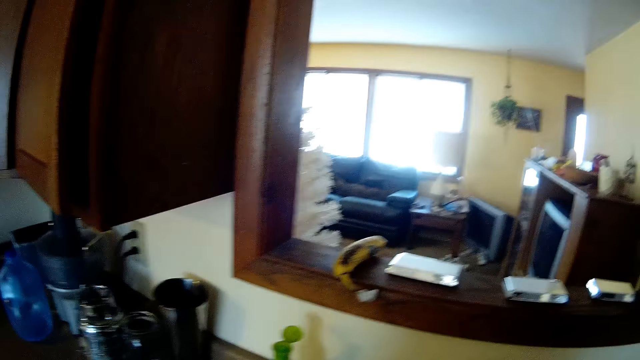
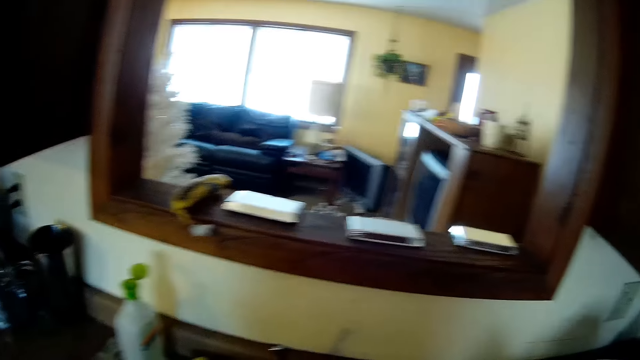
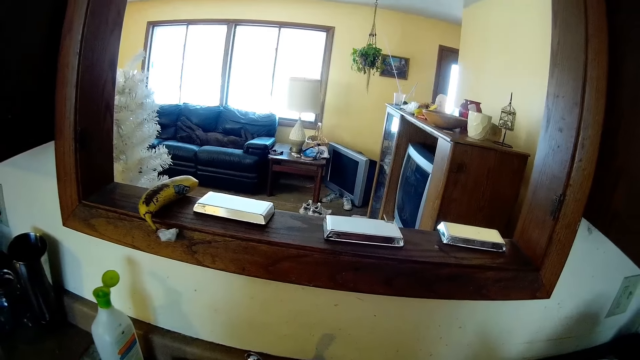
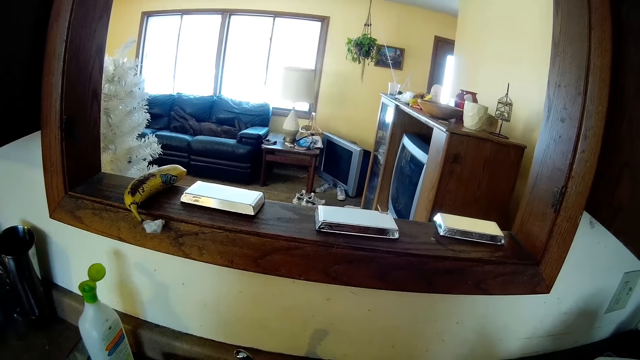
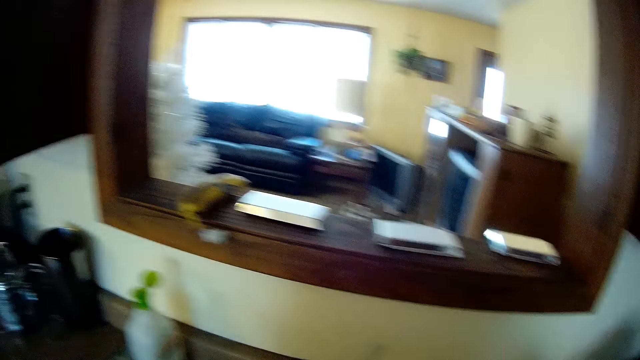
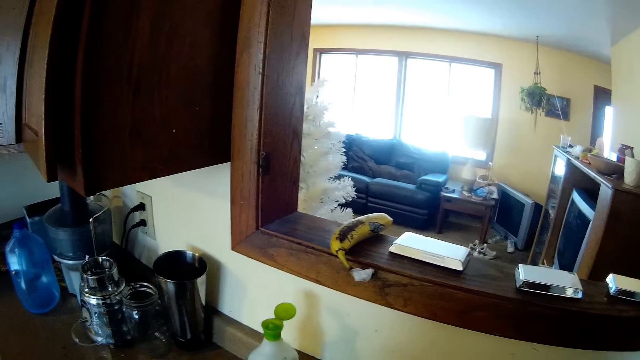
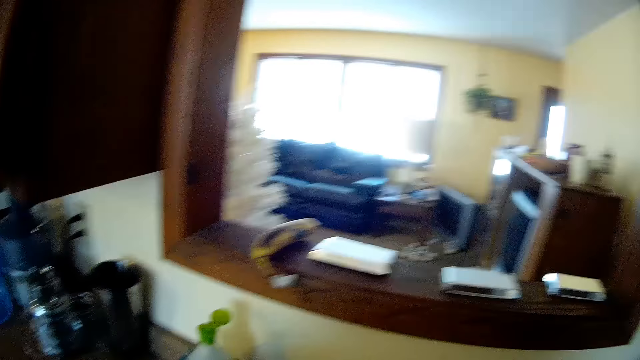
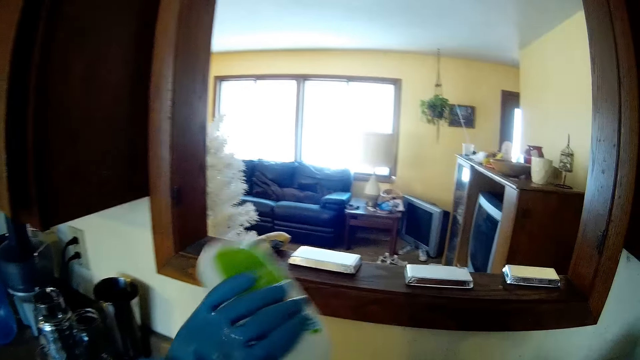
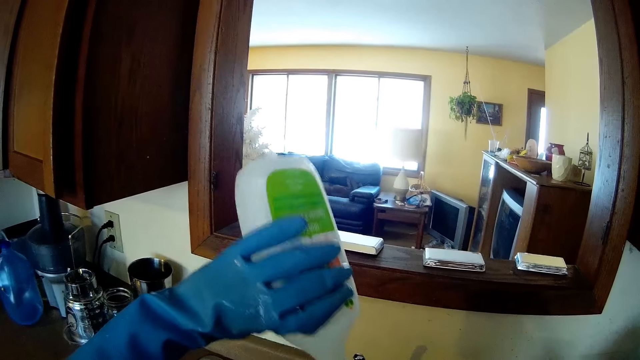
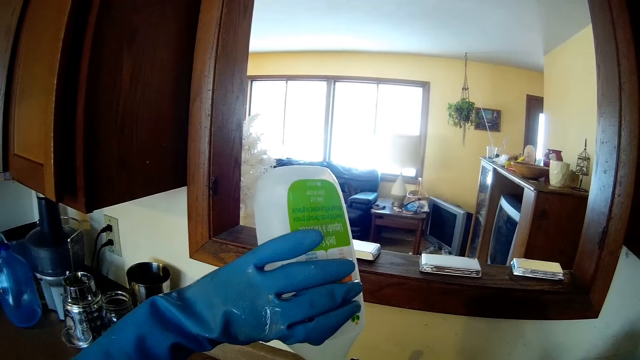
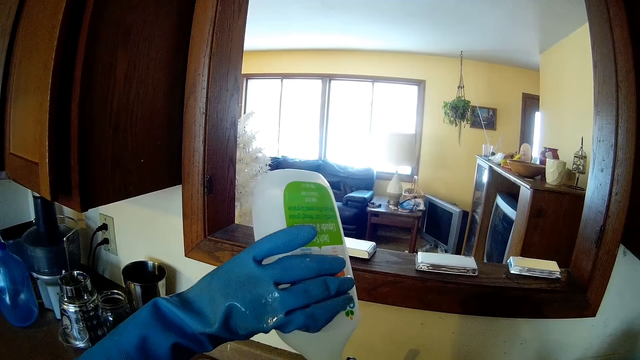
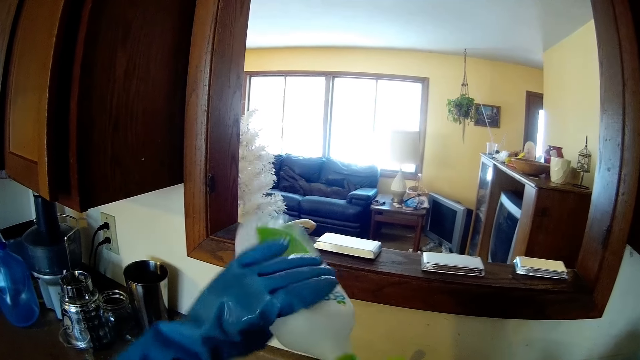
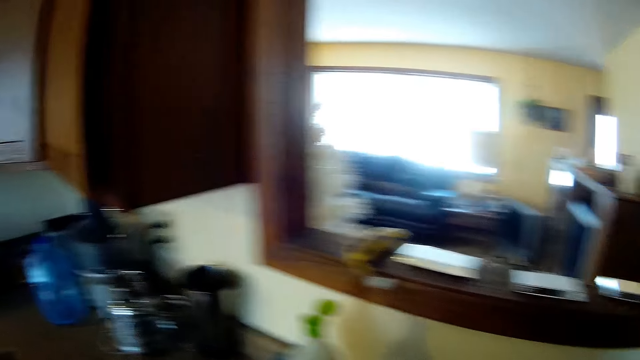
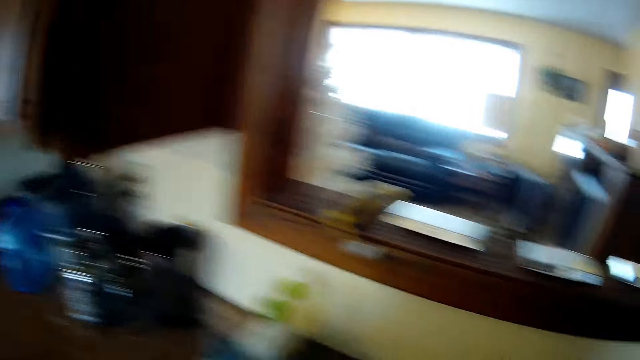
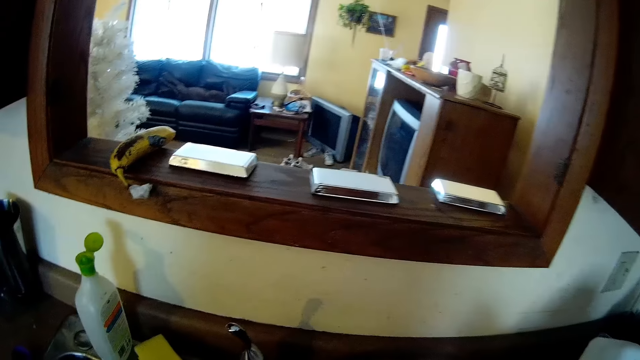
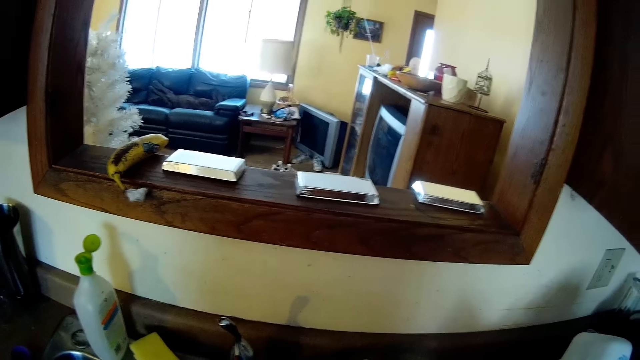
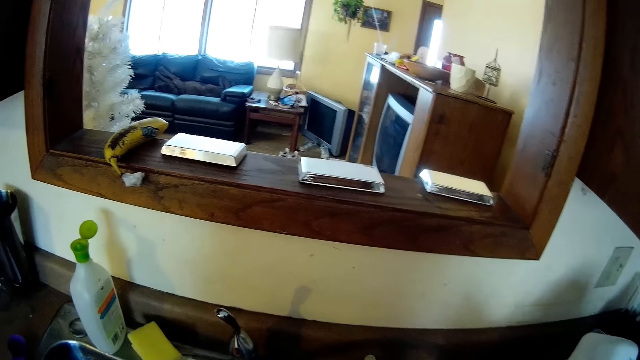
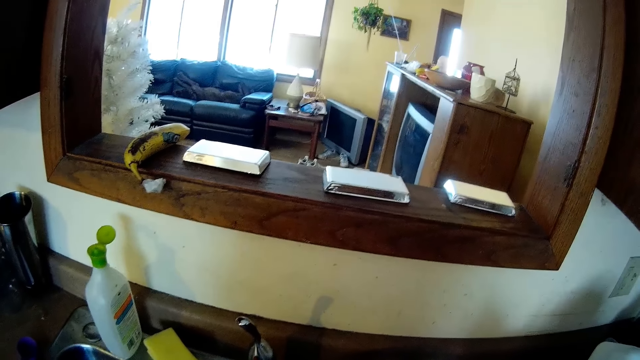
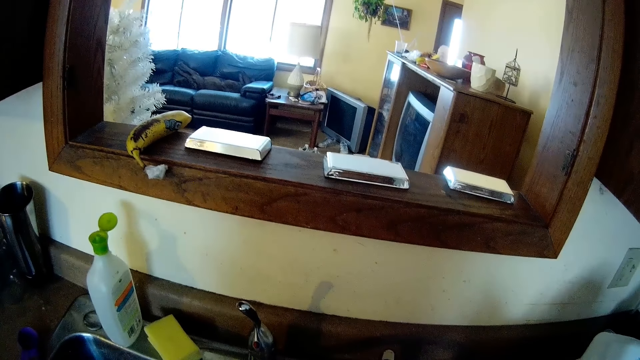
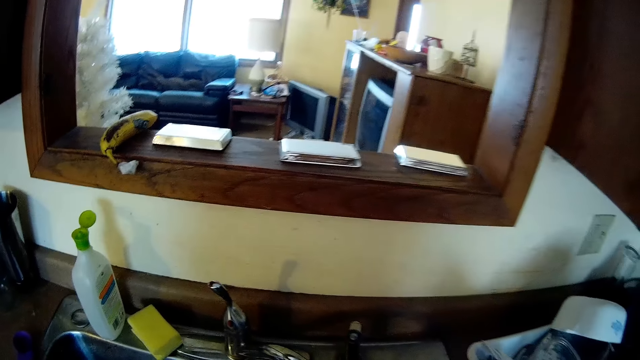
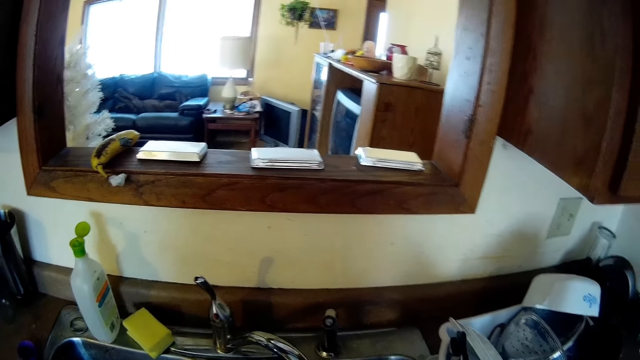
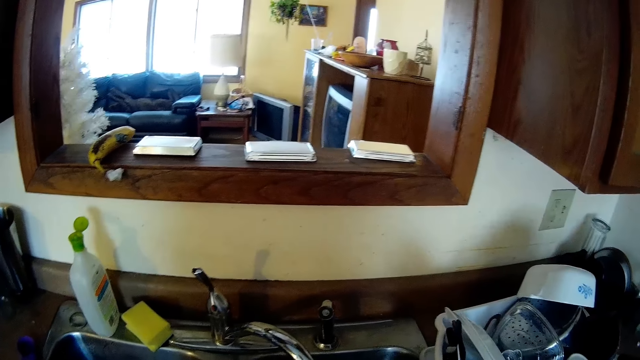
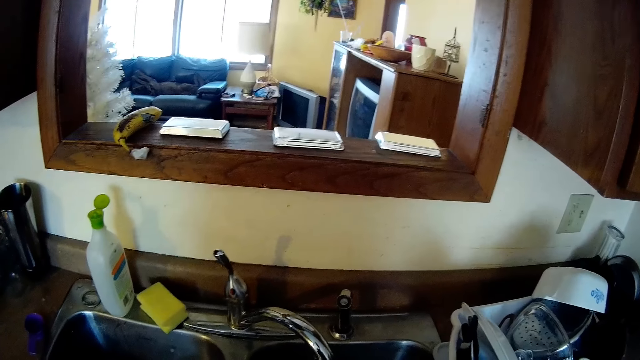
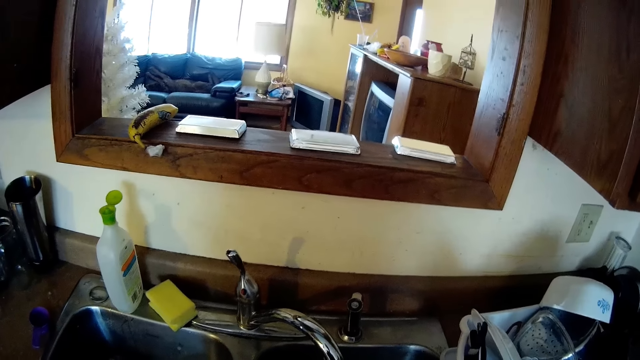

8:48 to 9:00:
The camera wearer picks up the soap container on the sink with her left hand. She pours detergent from the soap container into the sponge. She drops the soap container in her left hand on the sink.

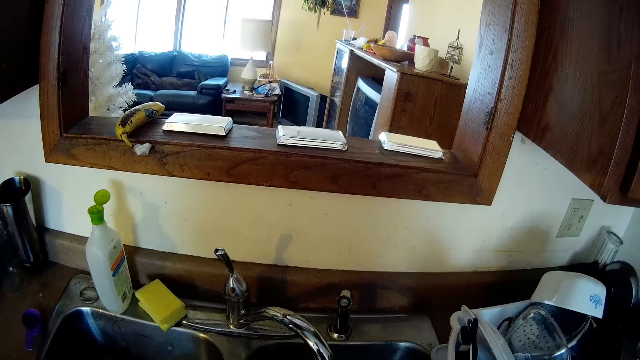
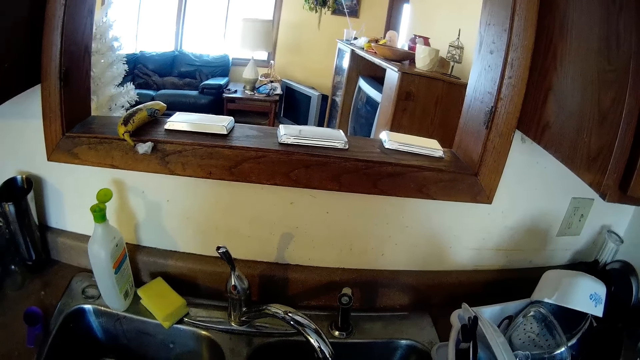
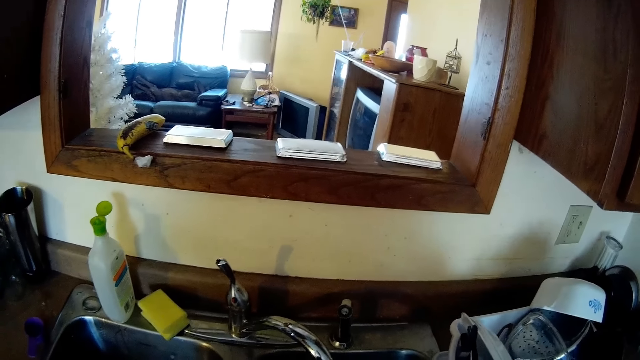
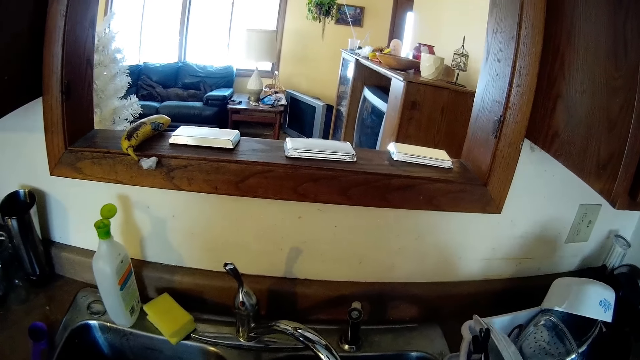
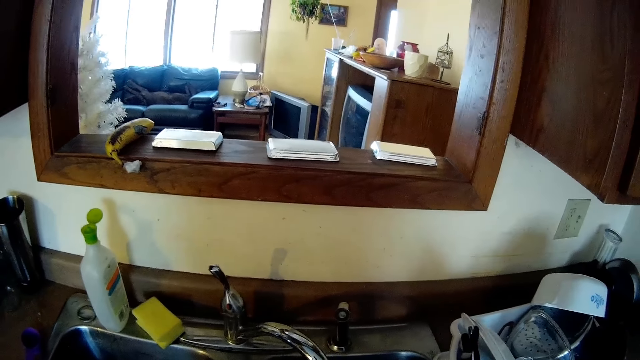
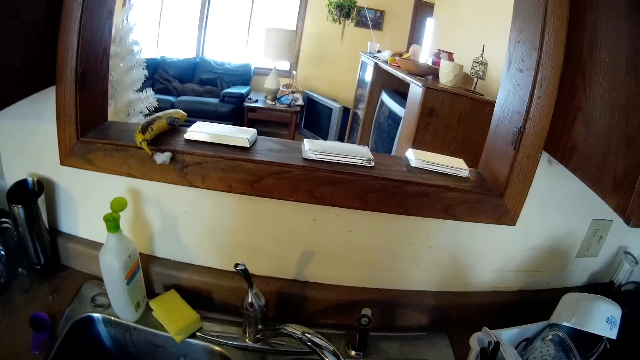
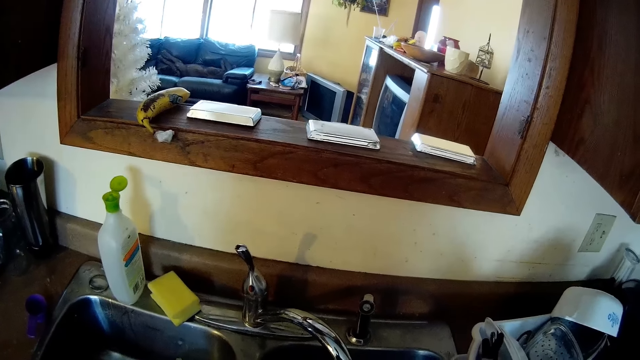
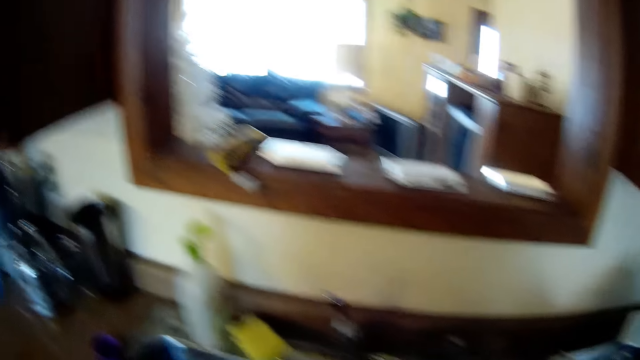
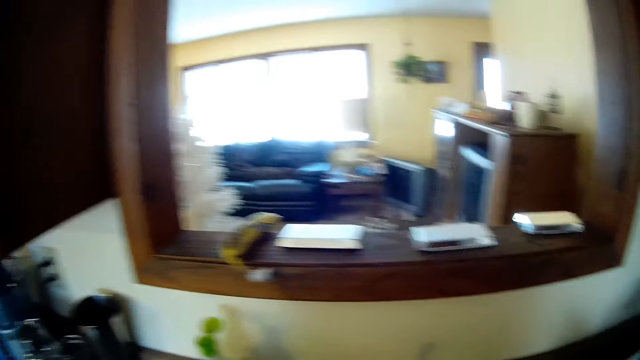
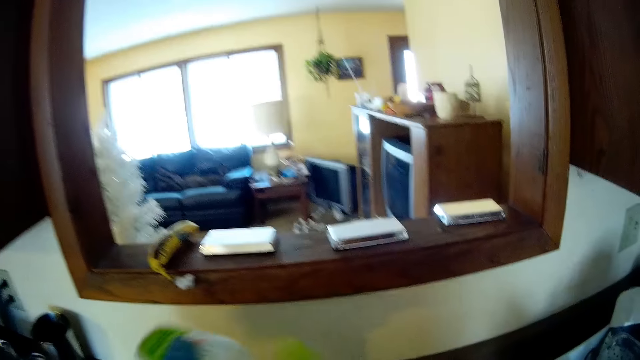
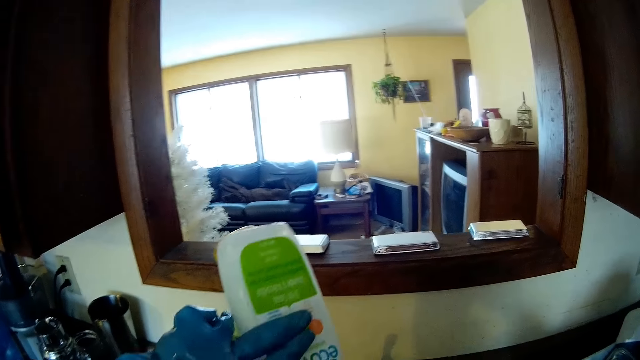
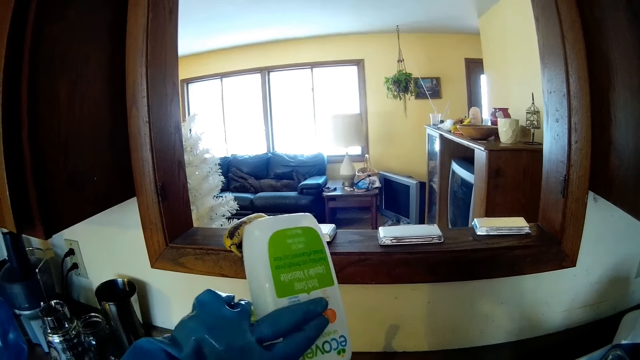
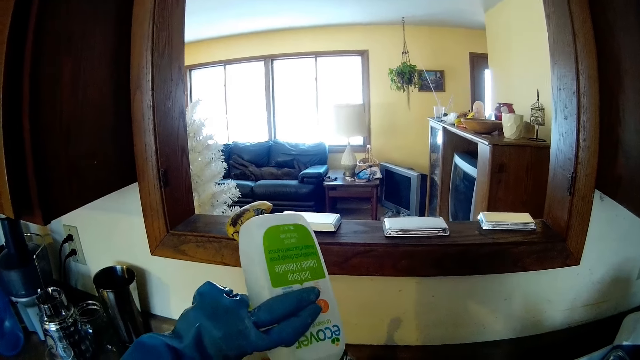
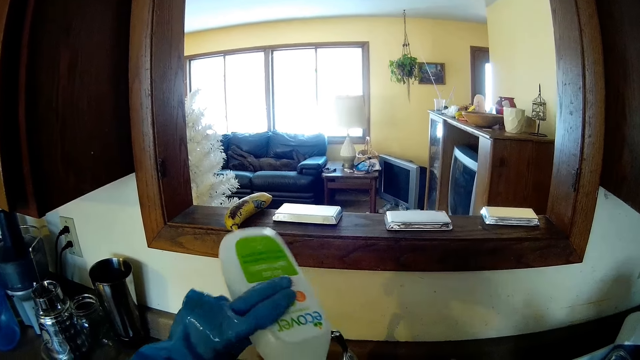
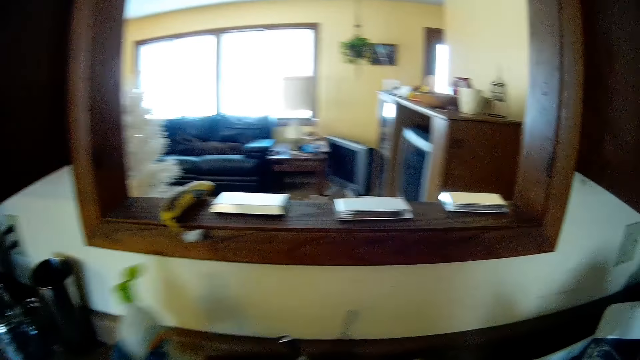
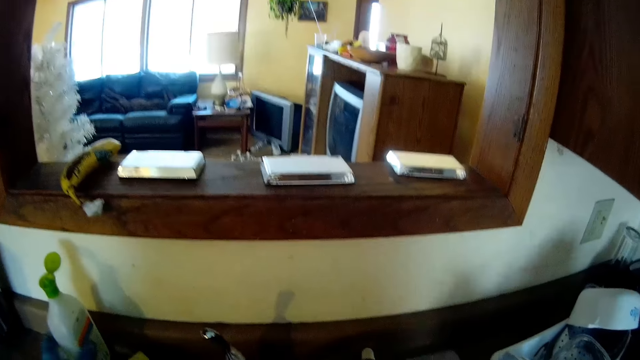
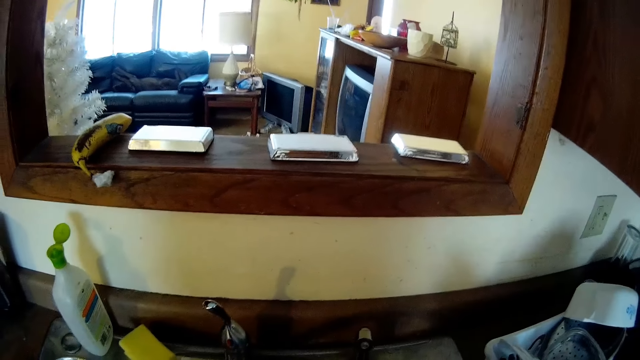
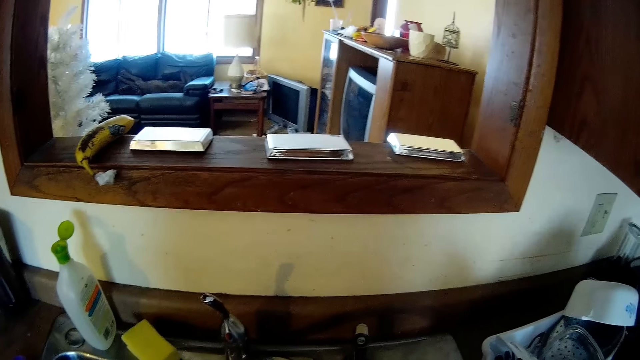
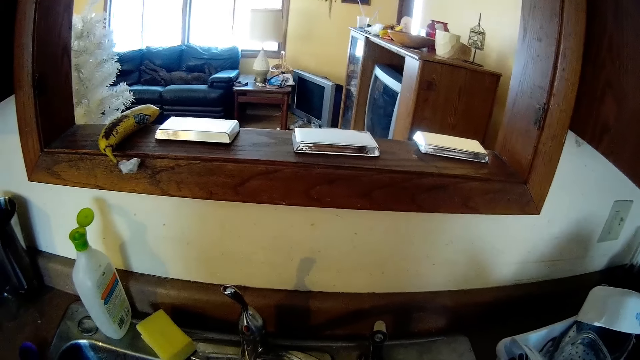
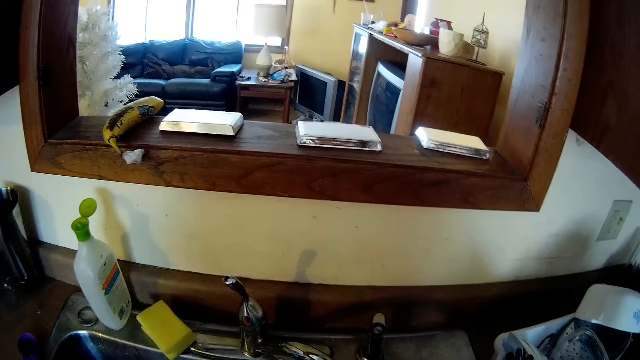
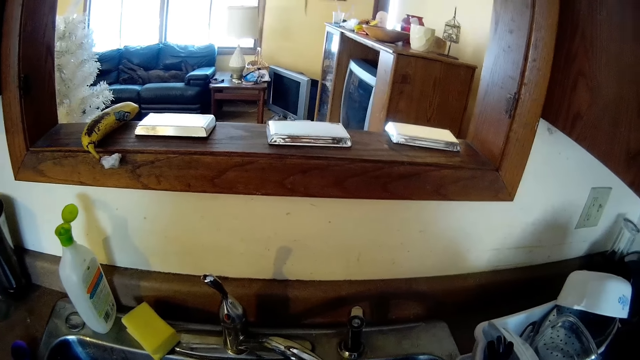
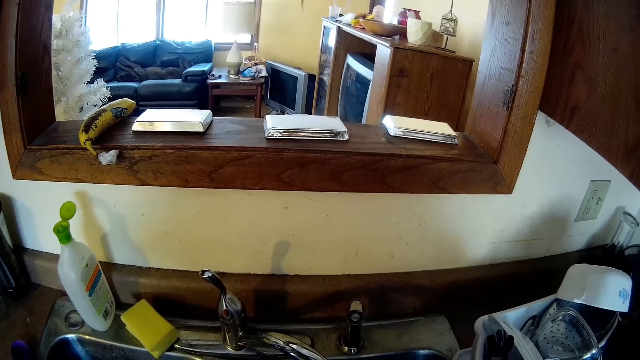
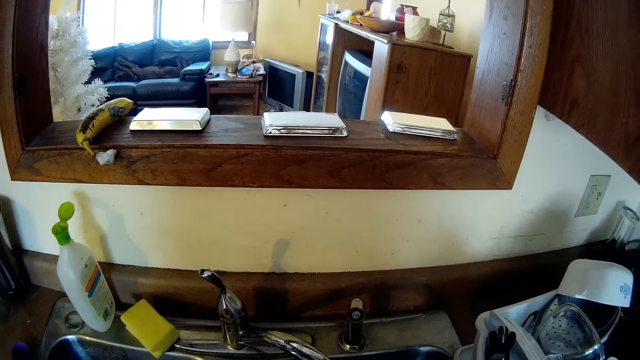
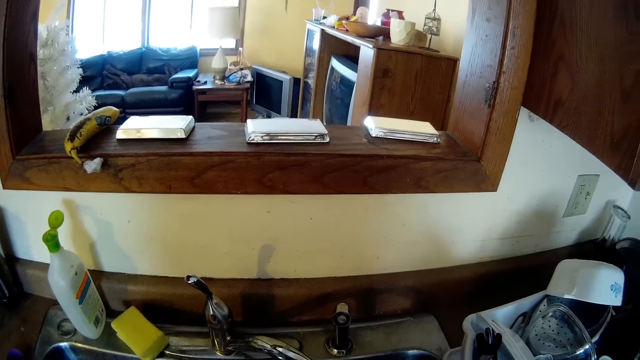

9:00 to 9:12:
The camera wearer picks up the soap container on the sink with her left hand. She pours the detergent from the soap container into a sponge. She drops the soap container in her left hand on the sink.
